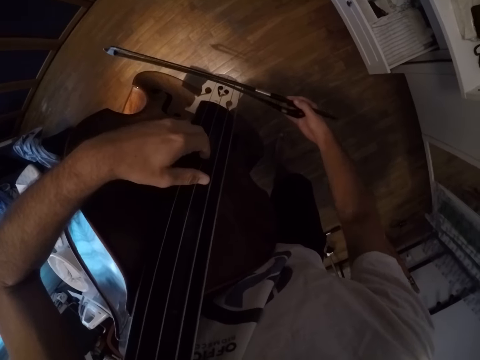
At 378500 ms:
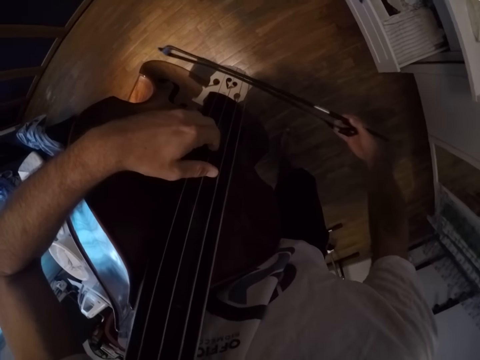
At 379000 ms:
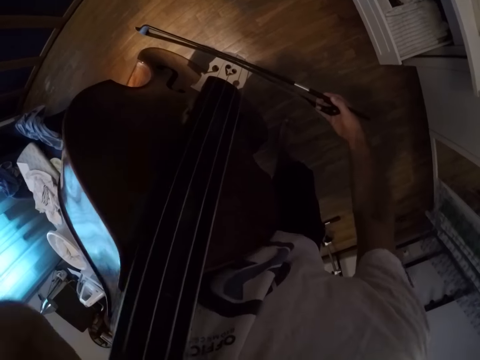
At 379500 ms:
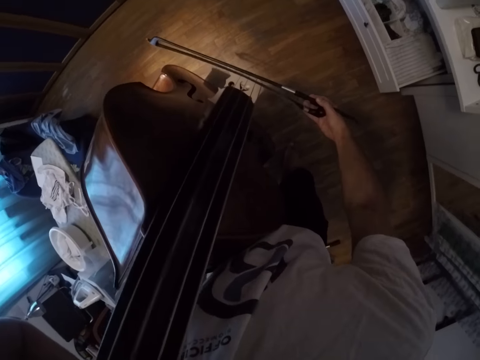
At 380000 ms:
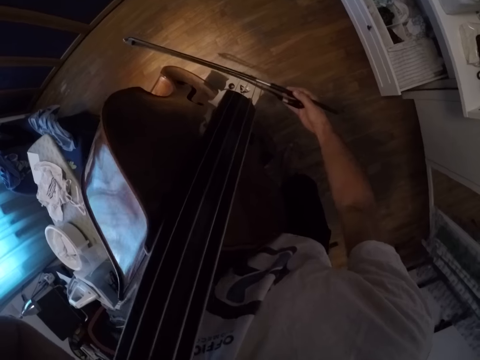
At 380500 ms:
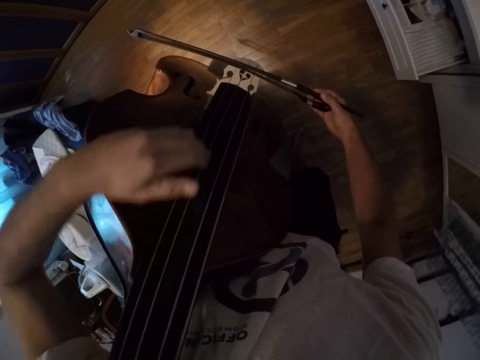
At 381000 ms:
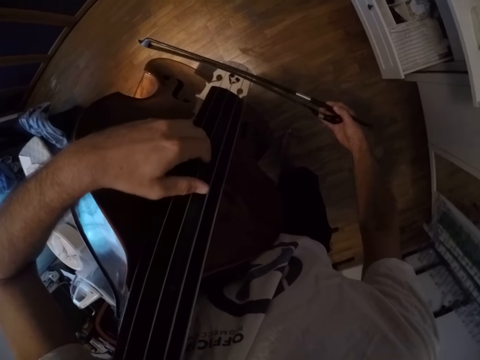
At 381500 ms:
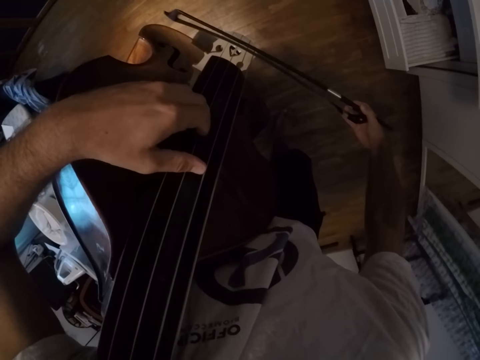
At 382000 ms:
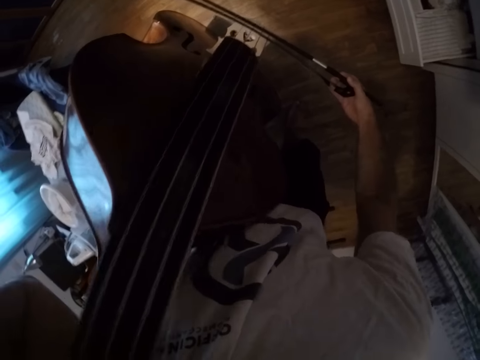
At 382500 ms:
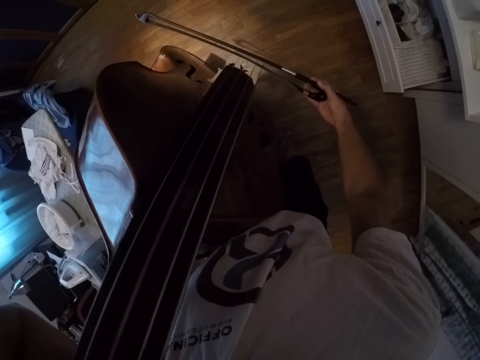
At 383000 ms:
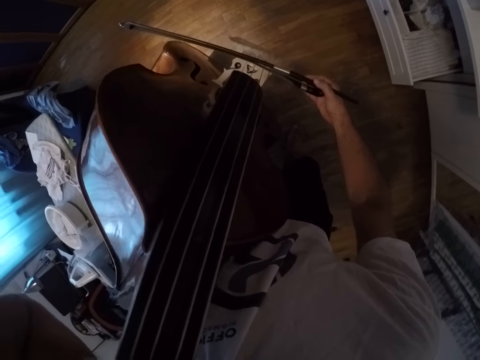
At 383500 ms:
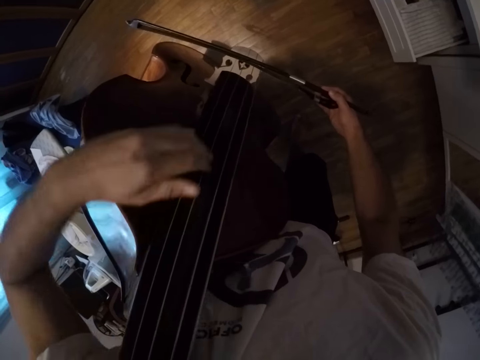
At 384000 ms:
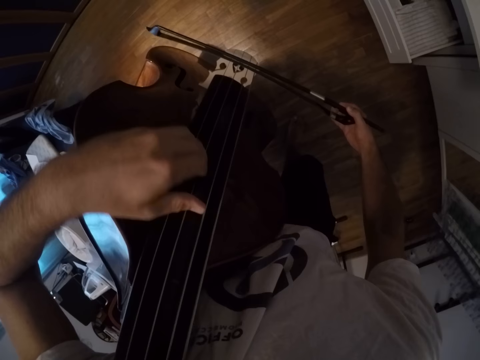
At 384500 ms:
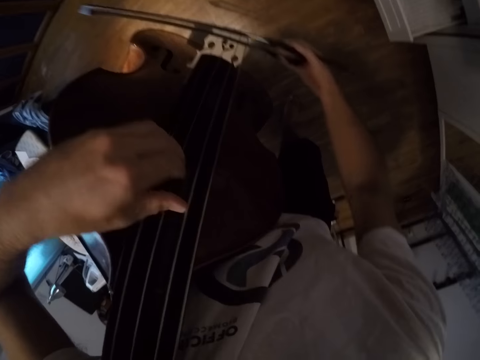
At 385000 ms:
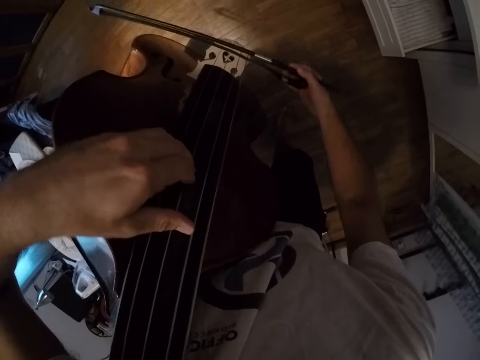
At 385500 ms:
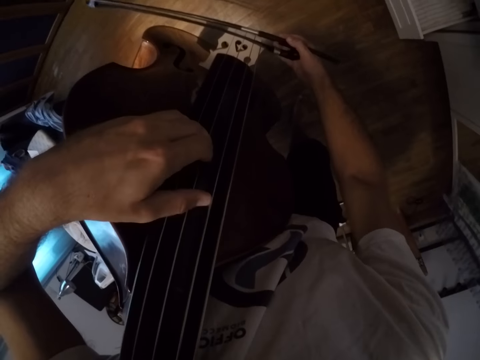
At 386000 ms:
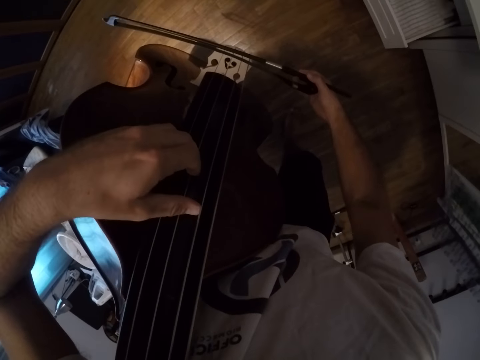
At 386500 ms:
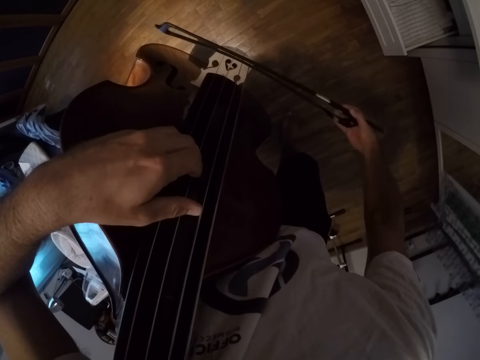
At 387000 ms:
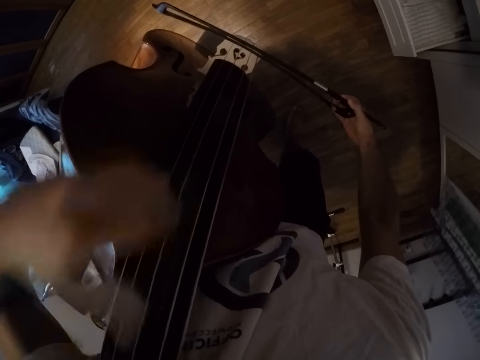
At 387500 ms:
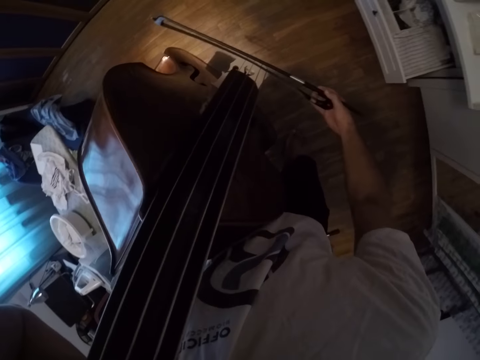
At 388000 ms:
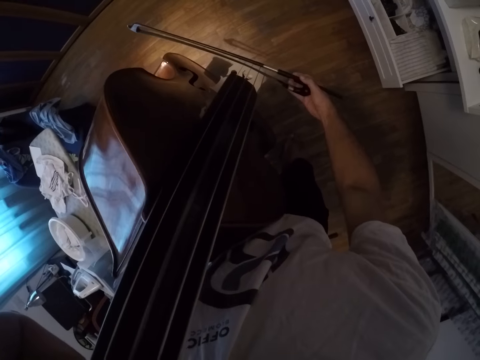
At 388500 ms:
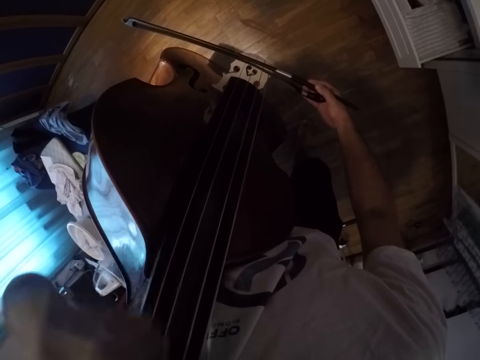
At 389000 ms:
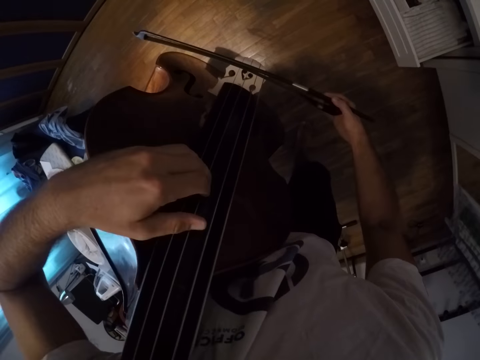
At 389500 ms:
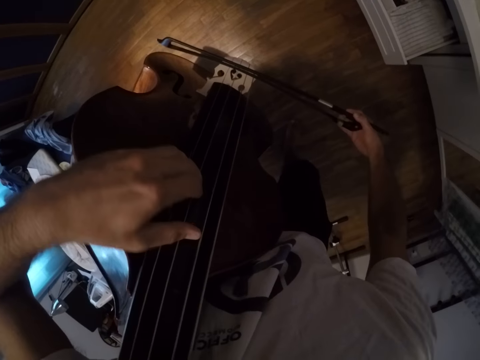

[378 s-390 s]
The camera wearer plays the violin.

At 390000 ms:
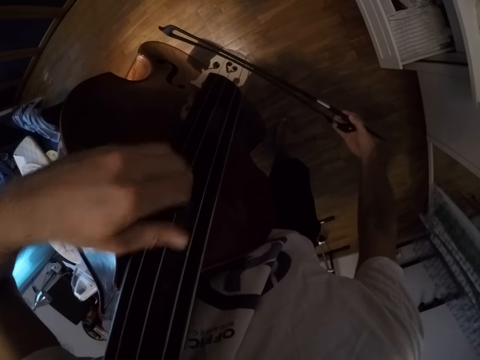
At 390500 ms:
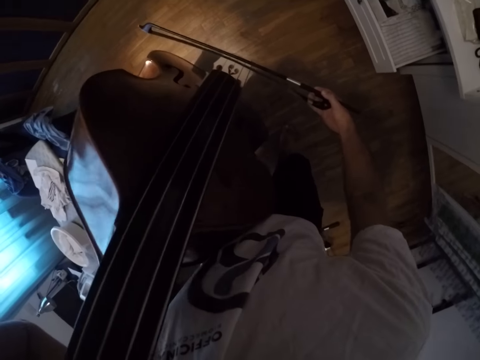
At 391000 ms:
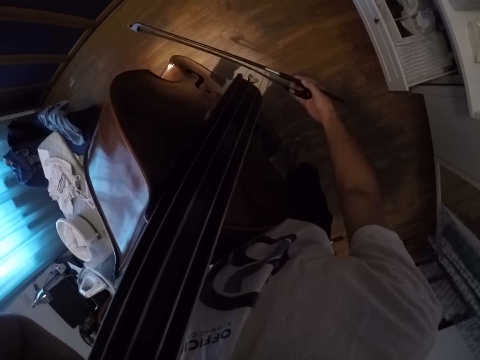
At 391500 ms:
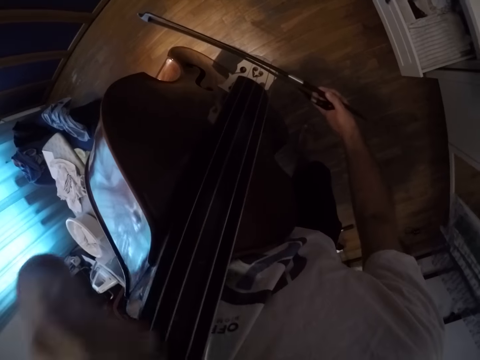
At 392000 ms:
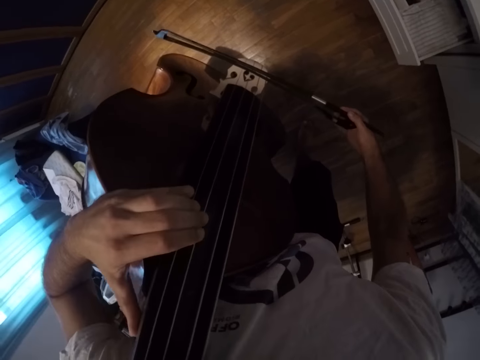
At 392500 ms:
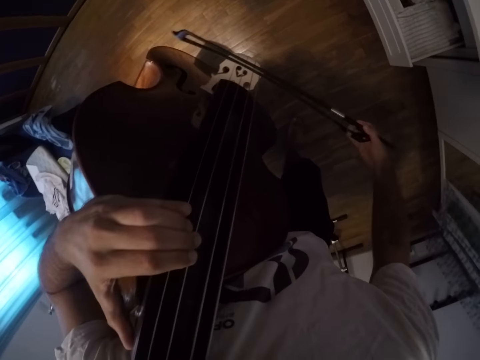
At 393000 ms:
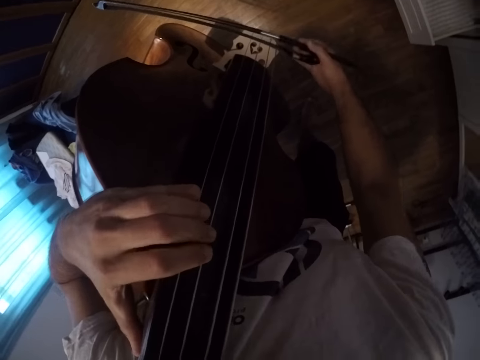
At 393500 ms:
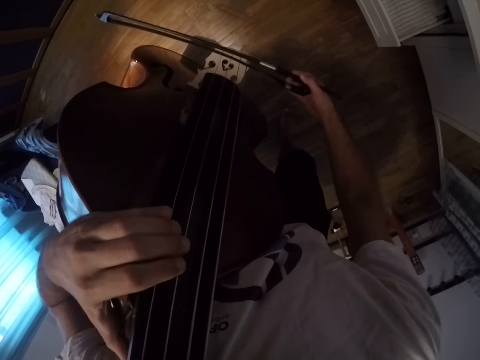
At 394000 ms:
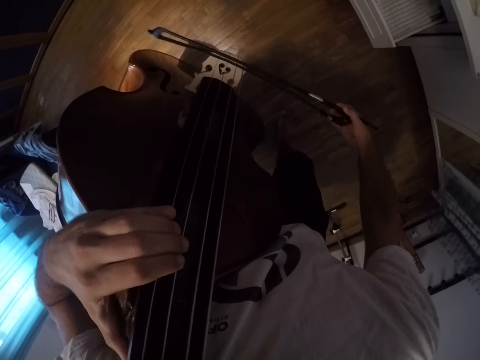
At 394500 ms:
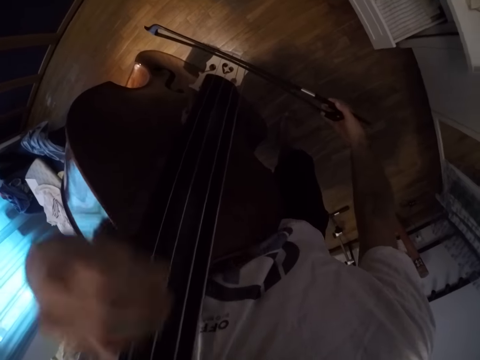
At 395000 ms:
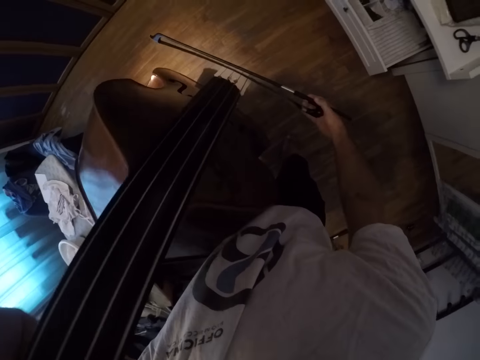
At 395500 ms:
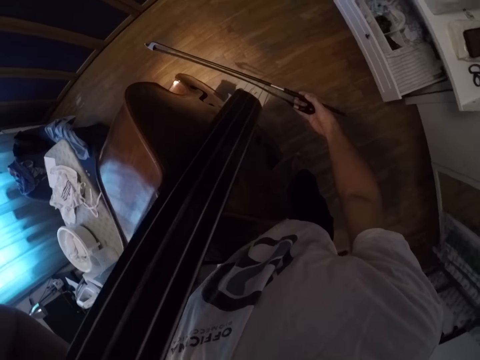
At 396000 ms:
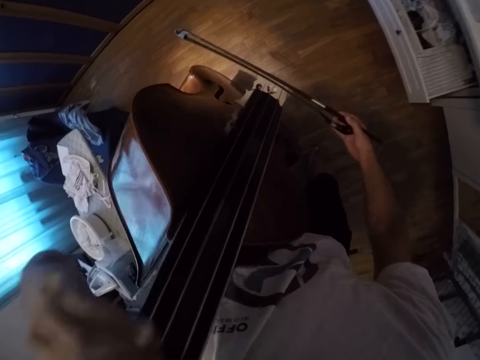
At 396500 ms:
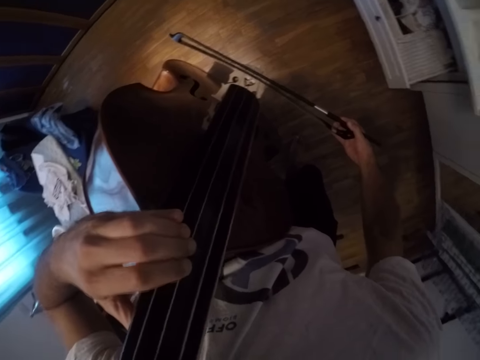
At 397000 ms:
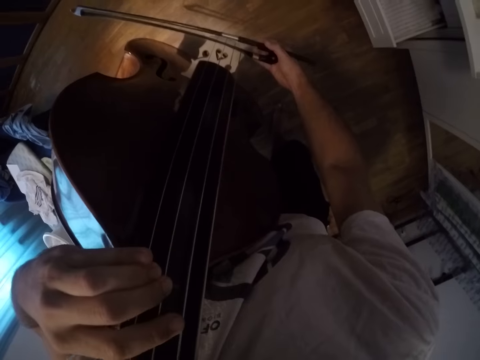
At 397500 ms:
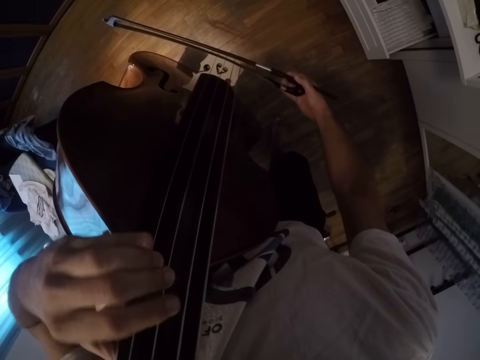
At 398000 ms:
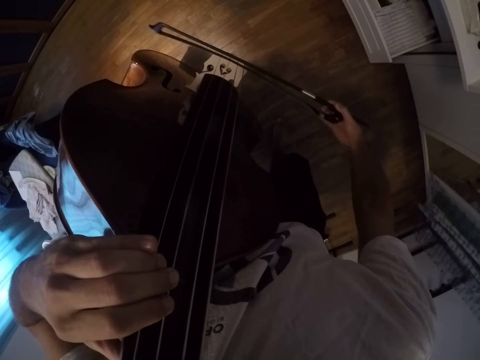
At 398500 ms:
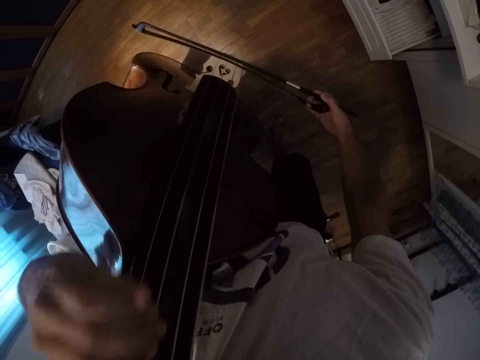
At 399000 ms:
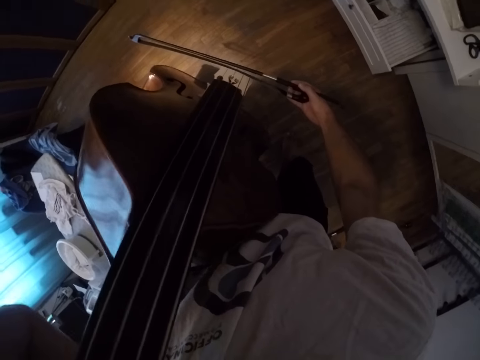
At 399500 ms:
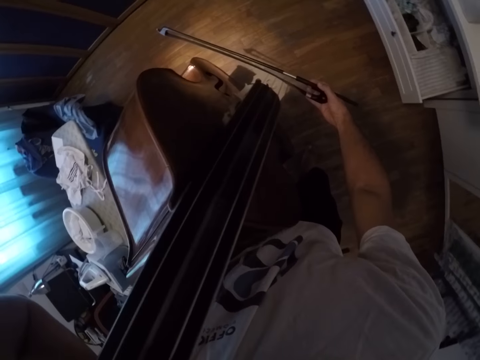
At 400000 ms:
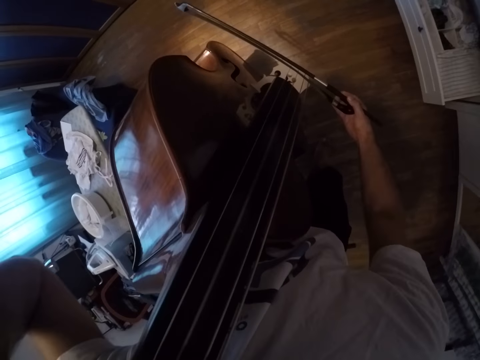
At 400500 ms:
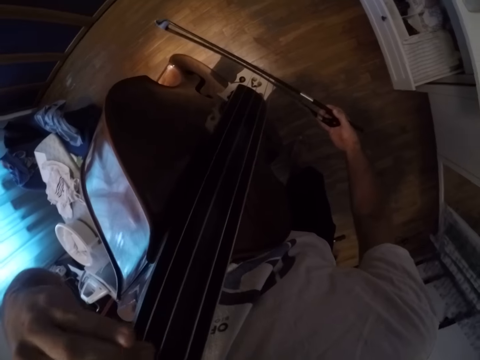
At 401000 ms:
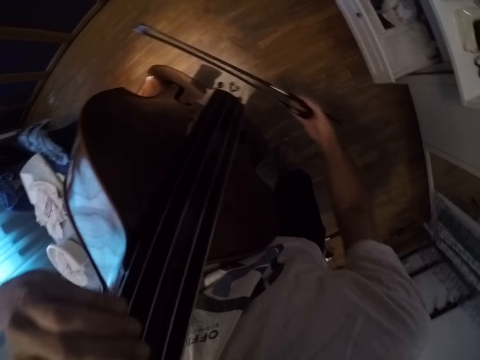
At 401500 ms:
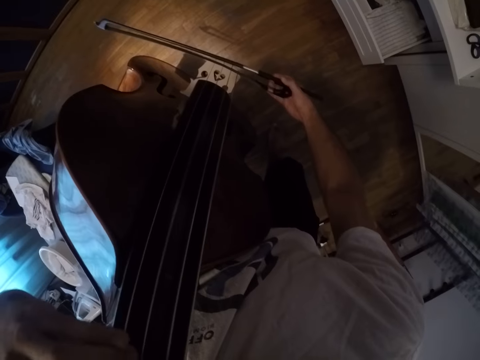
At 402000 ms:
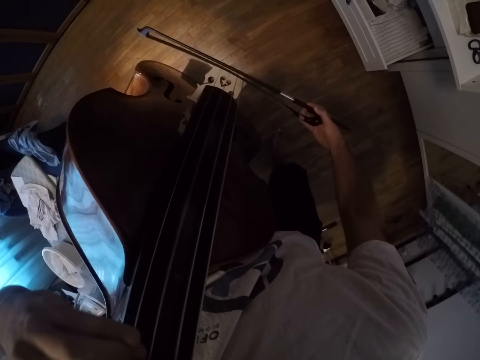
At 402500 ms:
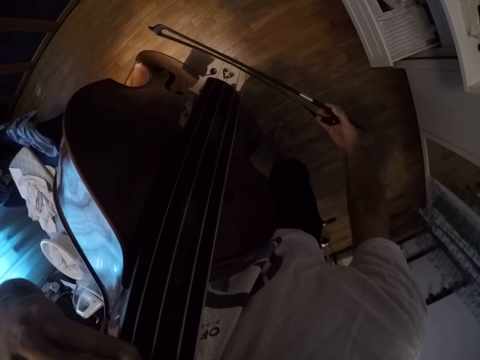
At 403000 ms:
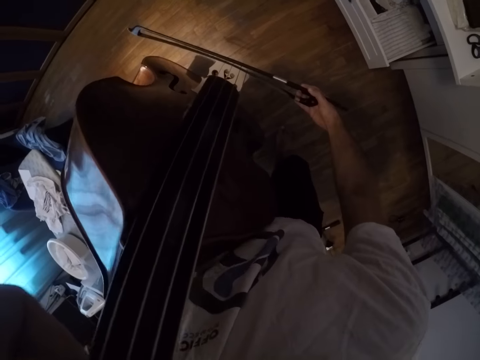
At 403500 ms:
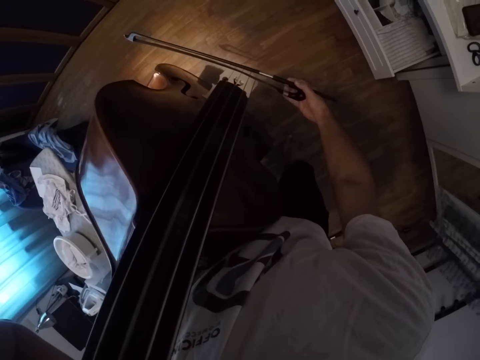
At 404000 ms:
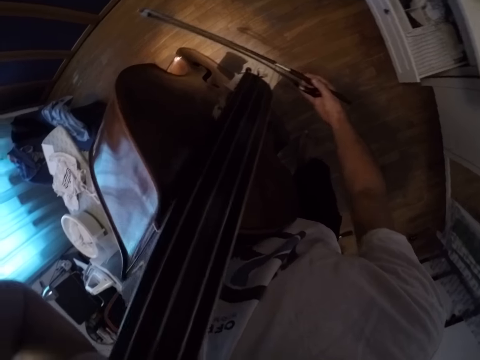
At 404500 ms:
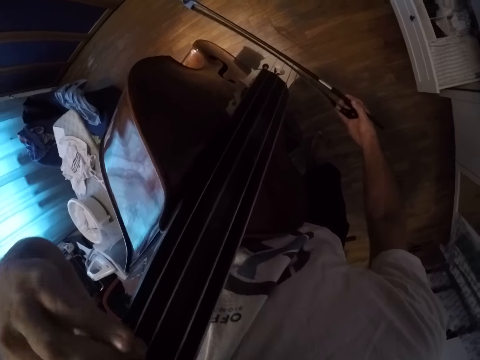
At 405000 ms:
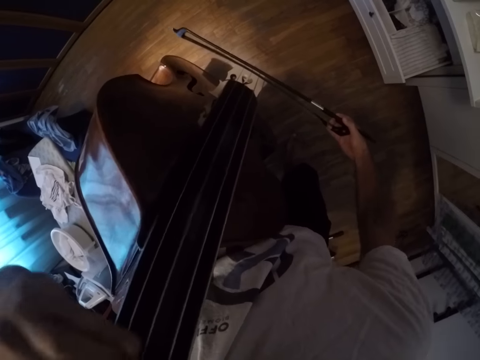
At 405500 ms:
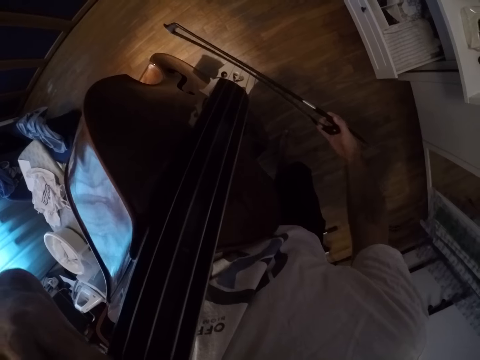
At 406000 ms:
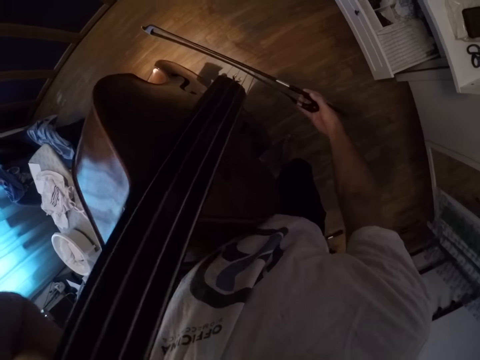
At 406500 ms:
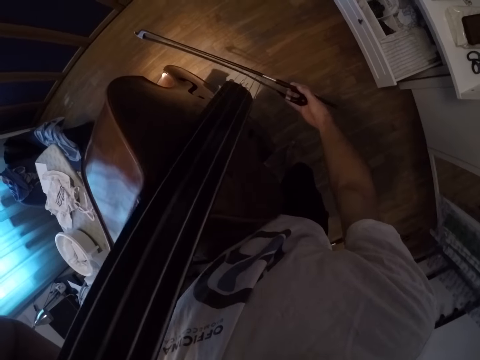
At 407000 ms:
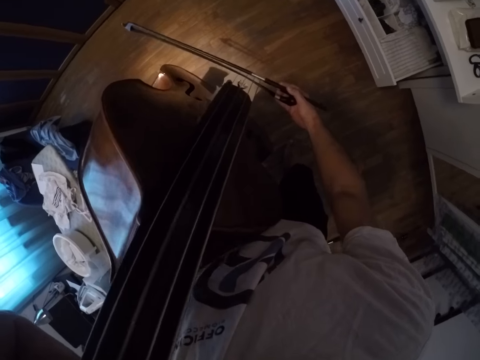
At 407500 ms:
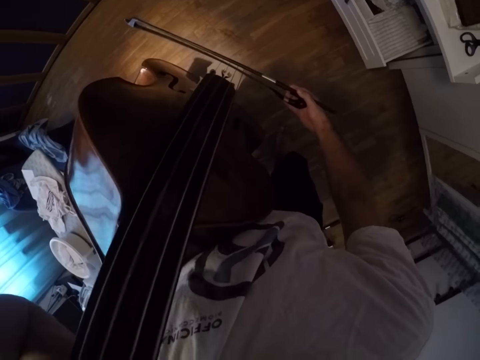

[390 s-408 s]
The camera wearer moves the right hand side to side. They play the violin.
